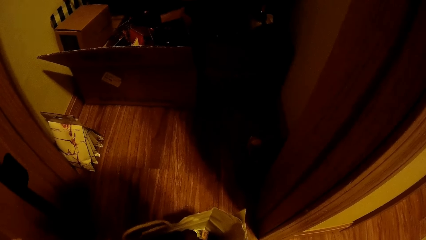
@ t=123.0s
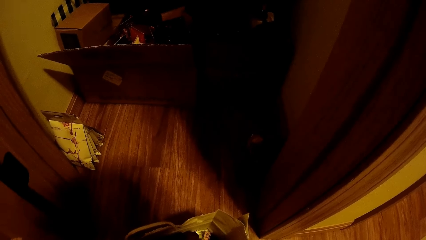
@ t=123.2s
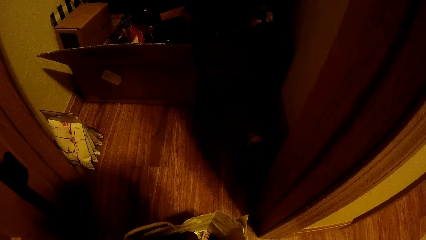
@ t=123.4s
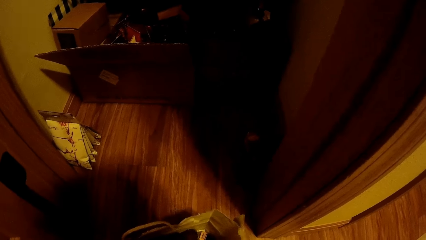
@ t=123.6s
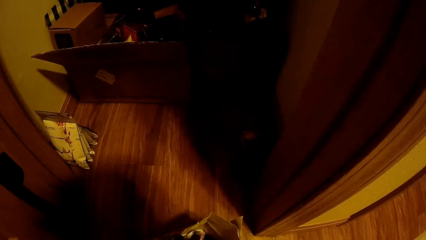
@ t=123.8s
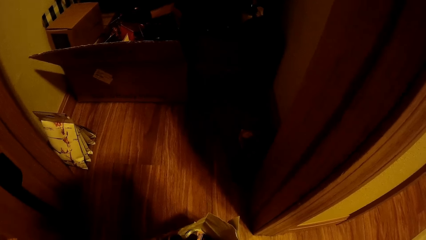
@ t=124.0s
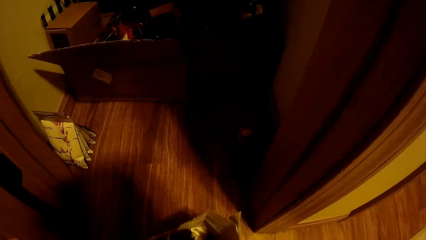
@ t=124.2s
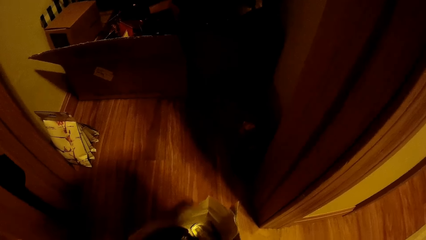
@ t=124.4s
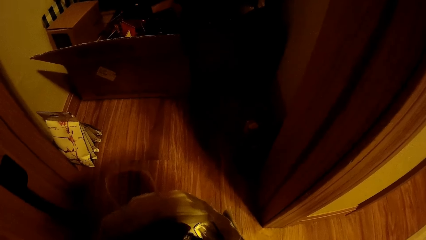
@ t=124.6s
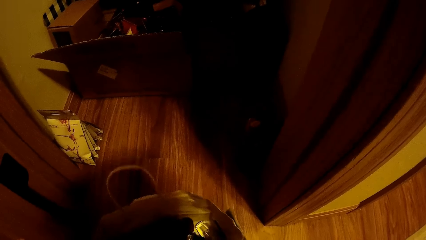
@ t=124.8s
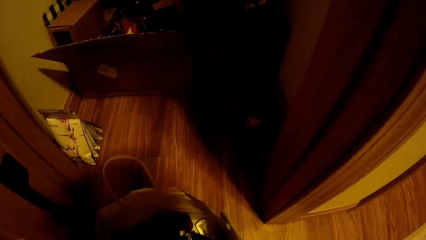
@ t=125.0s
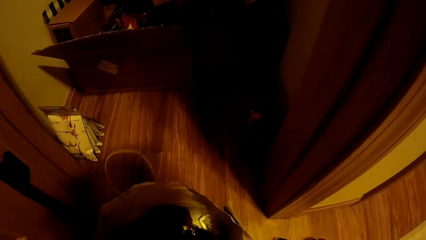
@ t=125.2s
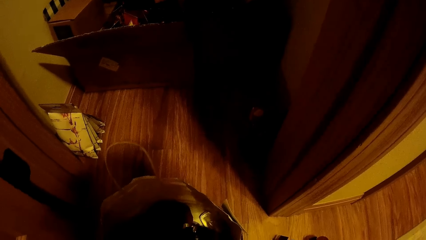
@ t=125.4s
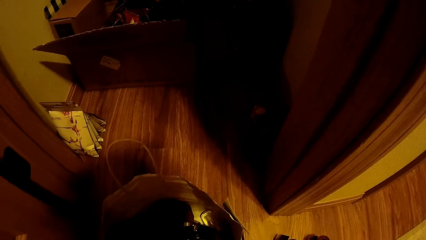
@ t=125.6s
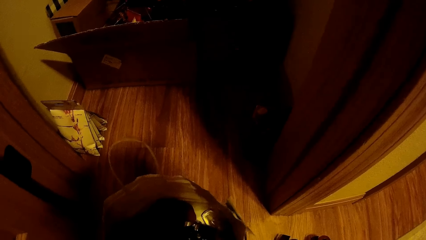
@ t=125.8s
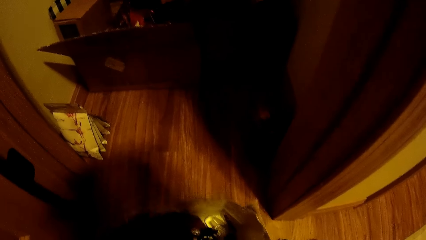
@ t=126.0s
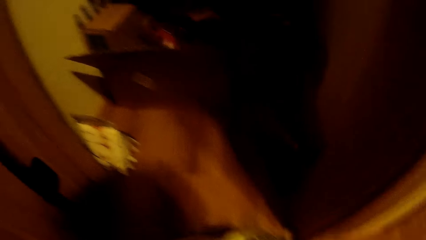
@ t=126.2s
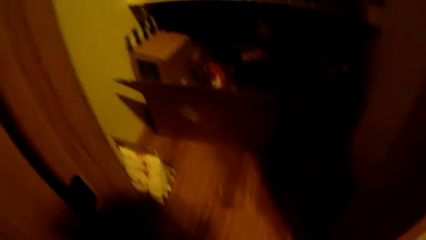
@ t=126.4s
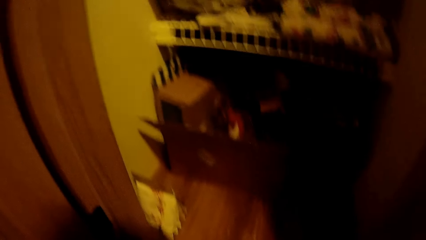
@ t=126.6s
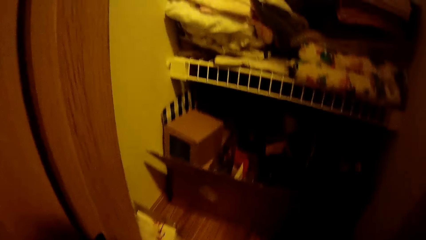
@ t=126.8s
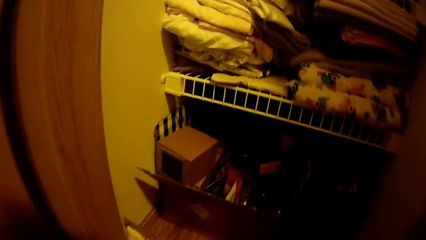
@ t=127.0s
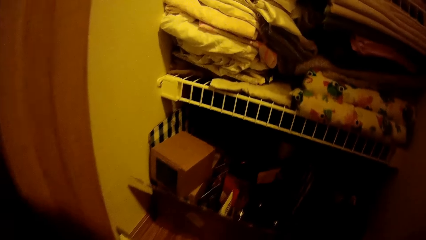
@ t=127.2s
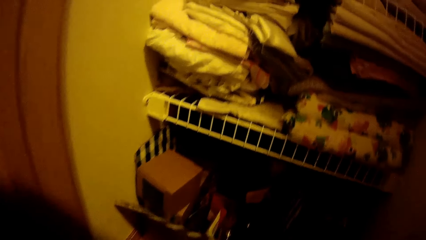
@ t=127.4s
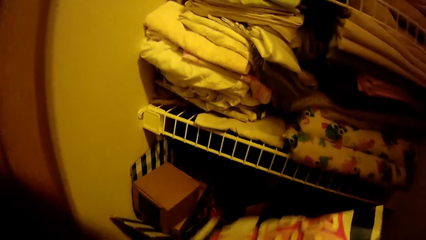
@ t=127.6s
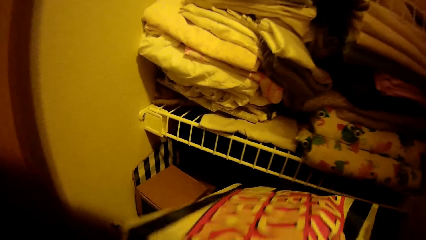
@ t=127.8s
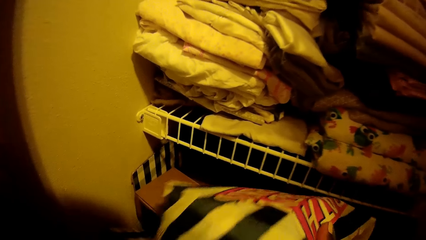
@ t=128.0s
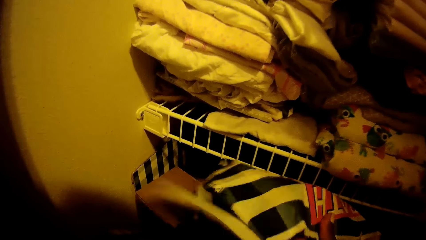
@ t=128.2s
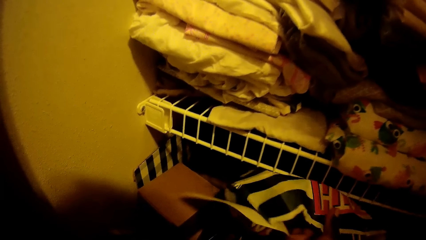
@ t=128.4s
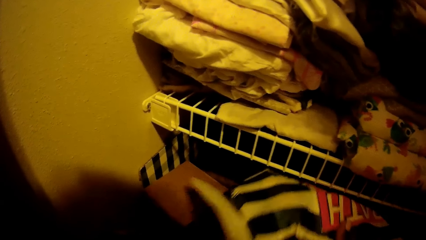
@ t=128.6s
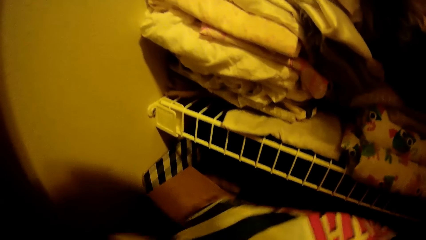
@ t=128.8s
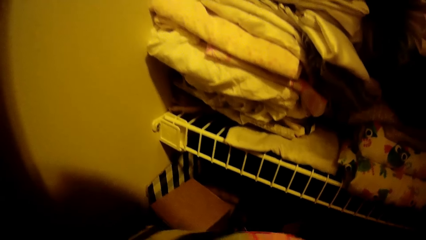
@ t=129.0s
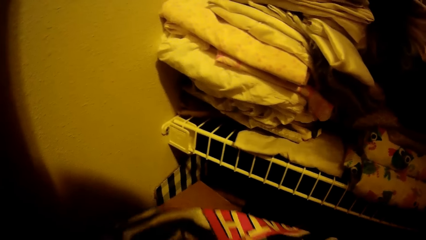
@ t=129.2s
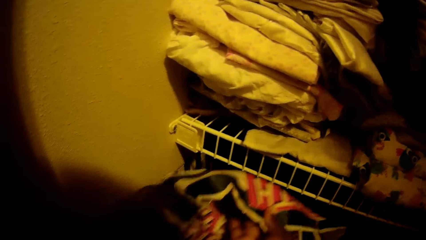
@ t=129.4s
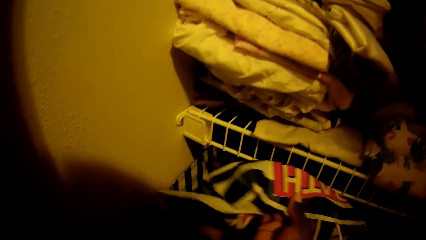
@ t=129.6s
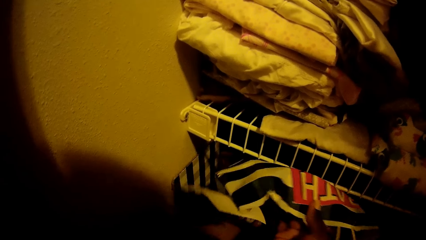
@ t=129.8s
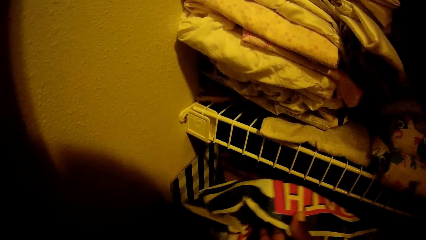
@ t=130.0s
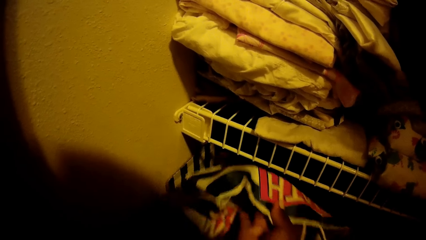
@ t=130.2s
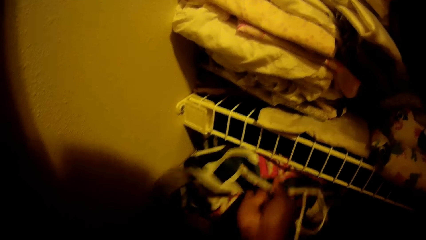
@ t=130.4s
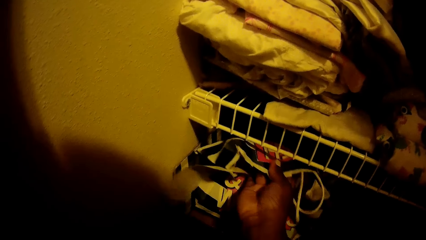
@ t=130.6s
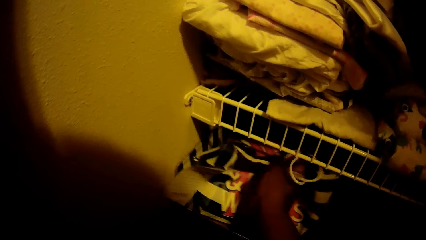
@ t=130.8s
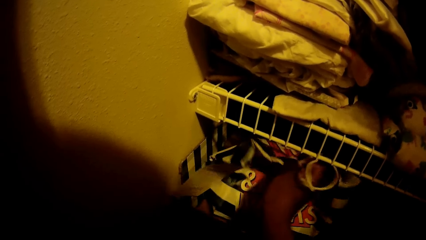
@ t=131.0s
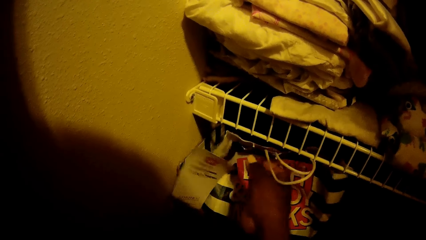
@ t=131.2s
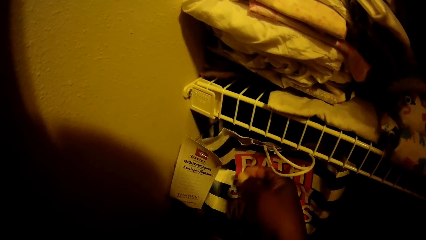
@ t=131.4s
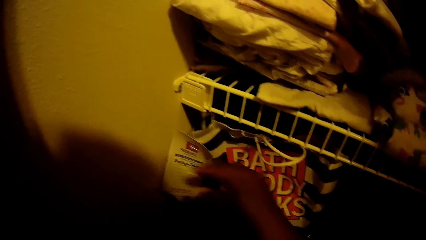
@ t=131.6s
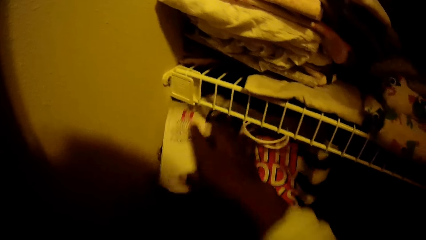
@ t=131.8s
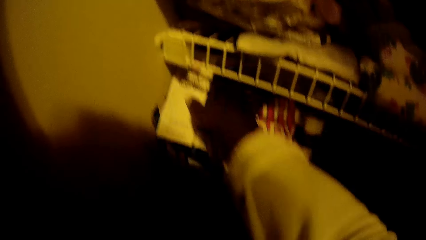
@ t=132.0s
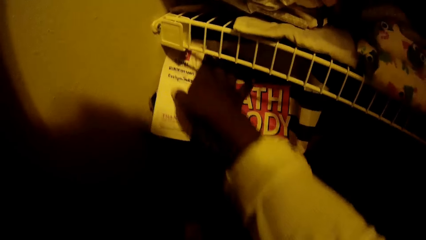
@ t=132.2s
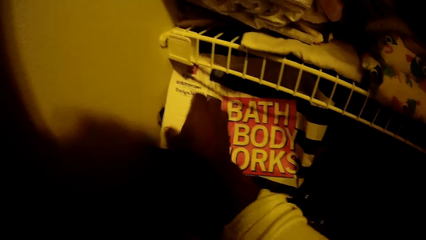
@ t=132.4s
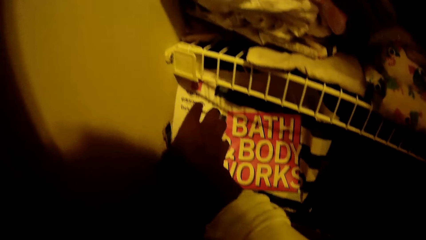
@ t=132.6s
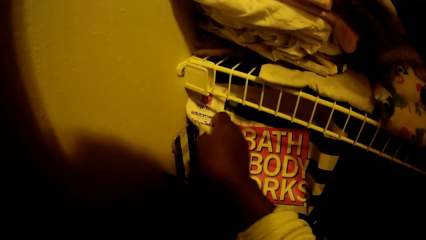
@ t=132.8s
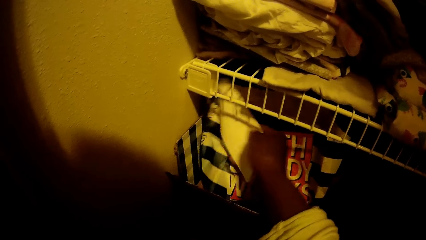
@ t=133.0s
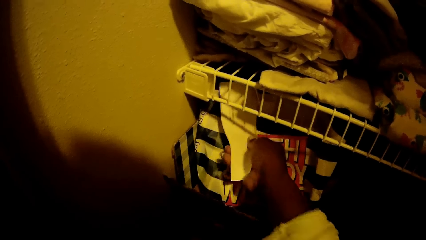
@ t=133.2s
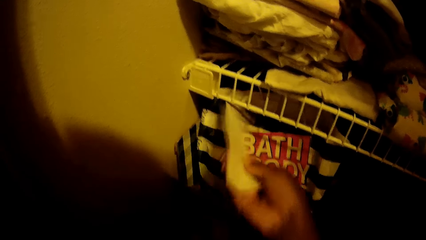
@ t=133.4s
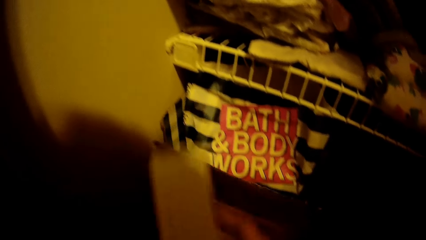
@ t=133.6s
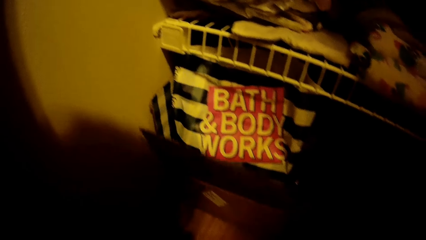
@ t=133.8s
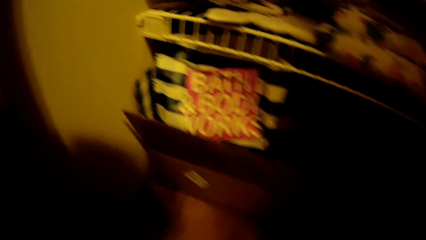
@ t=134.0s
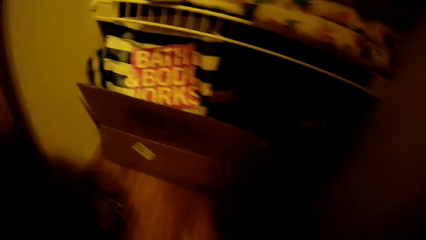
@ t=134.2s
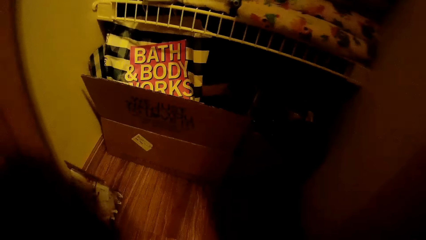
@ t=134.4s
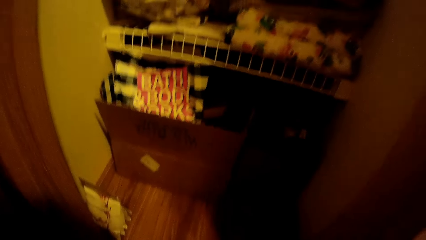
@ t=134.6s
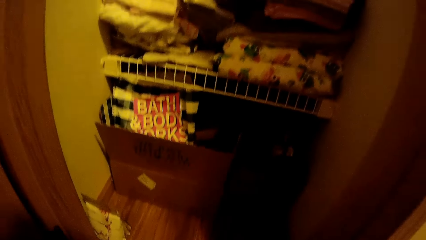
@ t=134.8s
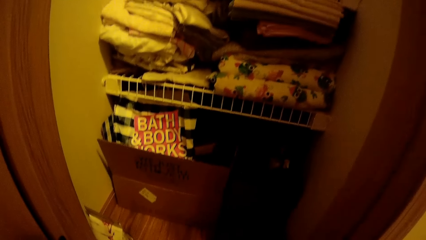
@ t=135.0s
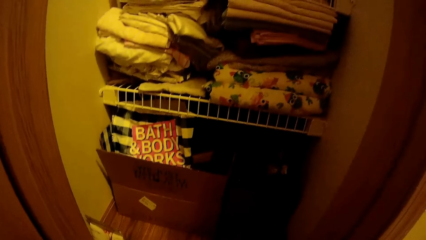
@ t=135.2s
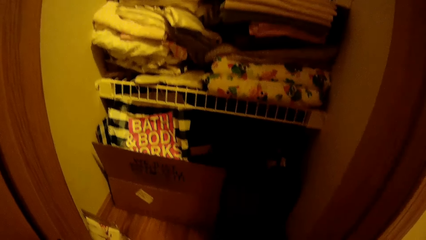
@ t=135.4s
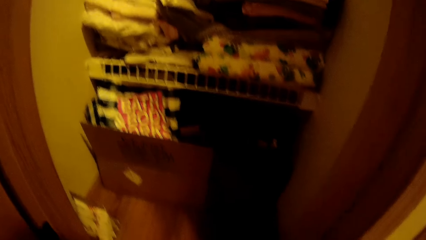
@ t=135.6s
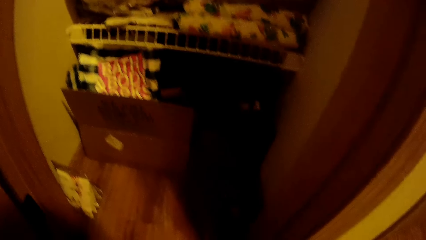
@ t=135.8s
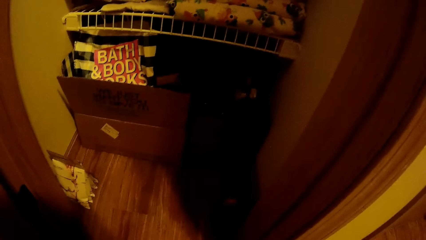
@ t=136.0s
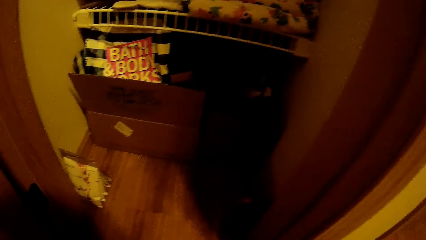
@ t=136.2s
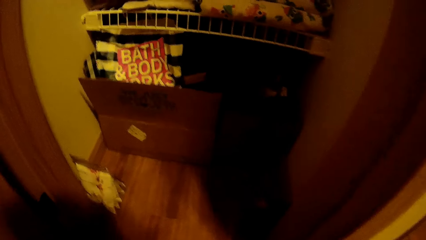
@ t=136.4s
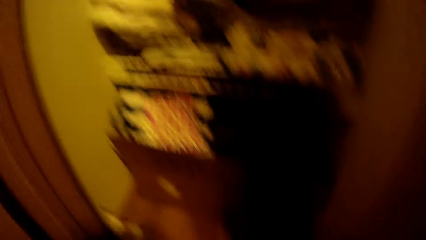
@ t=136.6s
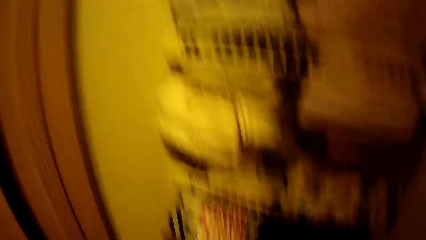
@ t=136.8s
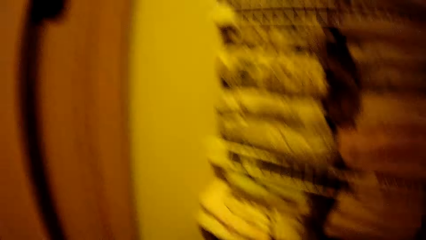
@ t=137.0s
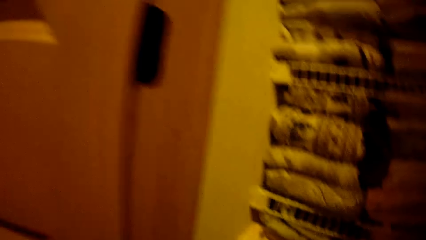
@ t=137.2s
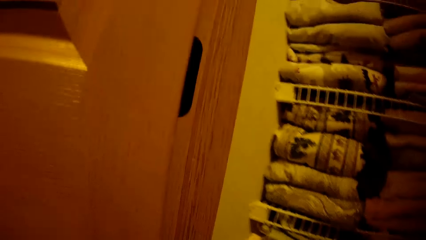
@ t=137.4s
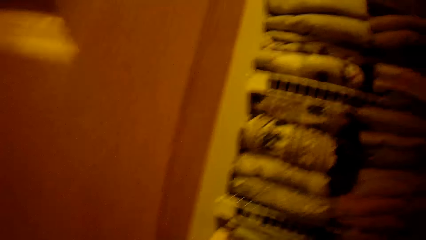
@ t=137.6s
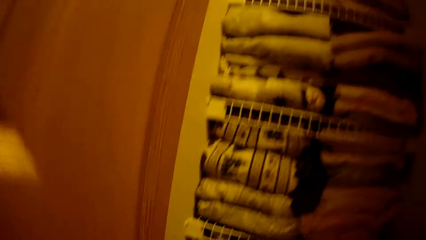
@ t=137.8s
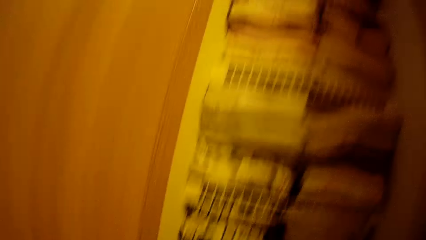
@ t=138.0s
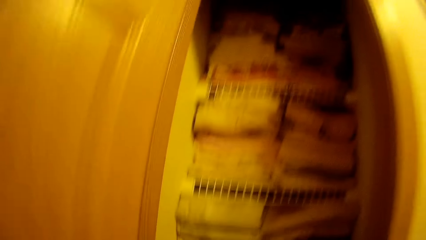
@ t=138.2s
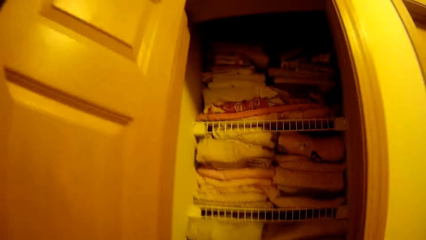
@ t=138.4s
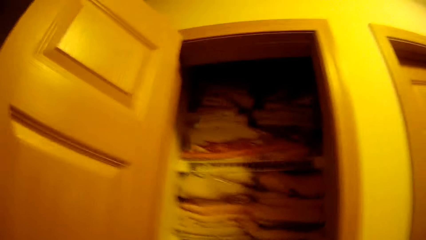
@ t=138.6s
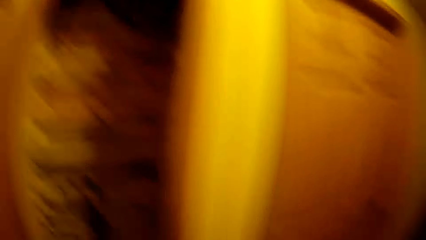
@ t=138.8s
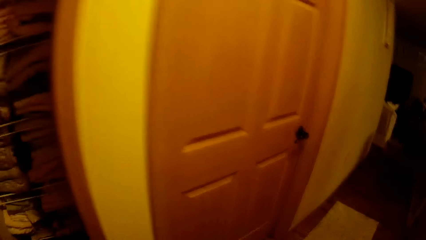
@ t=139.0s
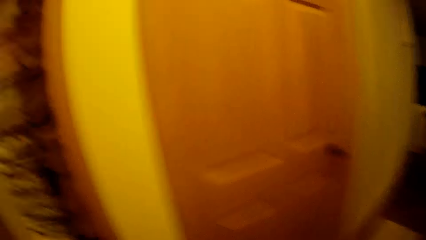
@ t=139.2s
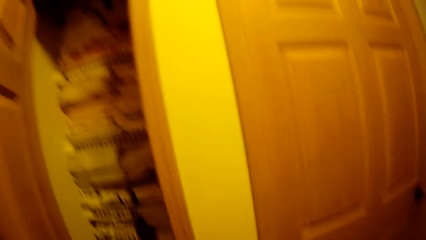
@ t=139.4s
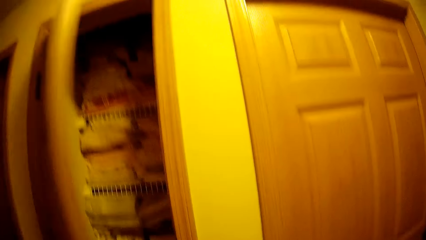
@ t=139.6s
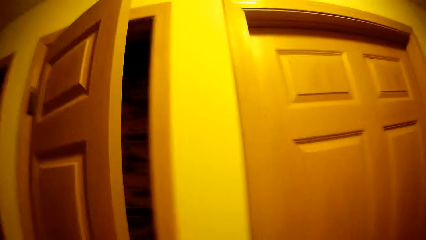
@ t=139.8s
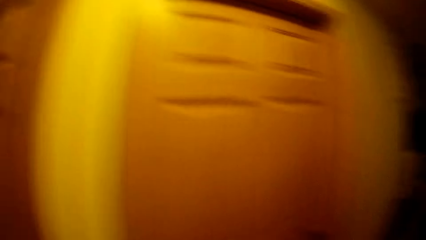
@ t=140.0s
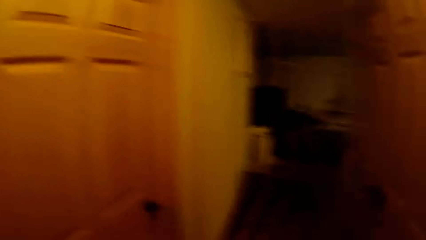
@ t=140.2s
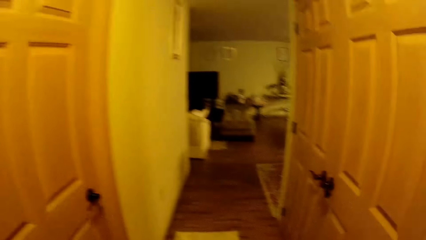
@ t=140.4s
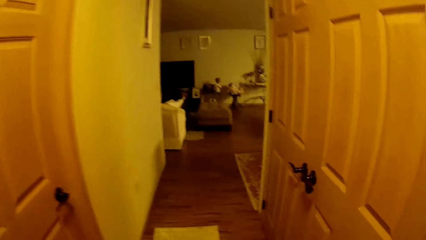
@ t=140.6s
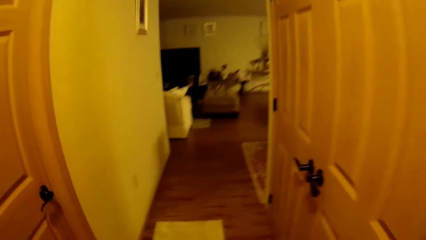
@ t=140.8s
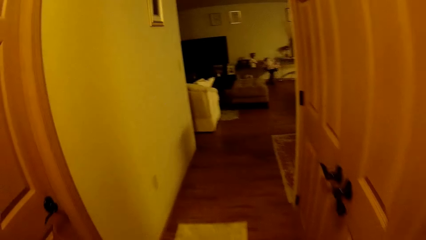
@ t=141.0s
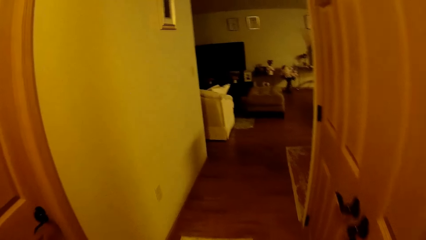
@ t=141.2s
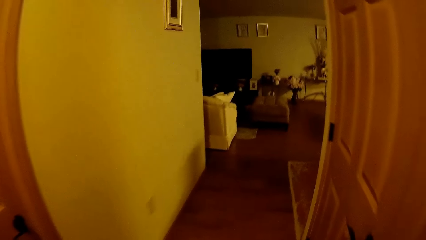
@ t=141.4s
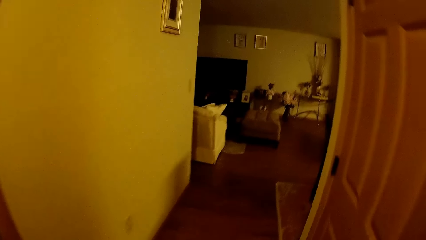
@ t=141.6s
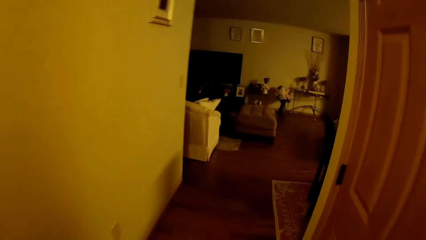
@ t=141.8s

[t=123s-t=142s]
The camera wearer drops the carrier bag in the box or closet with her right hand. She pulls the paper on the carrier bag. She stares around. She closes the door with her left hand. She moves around.
